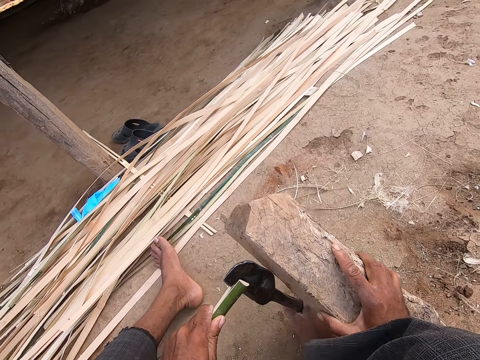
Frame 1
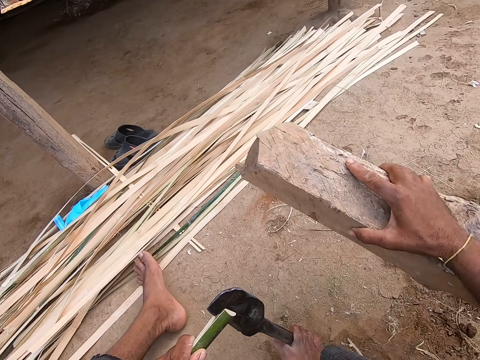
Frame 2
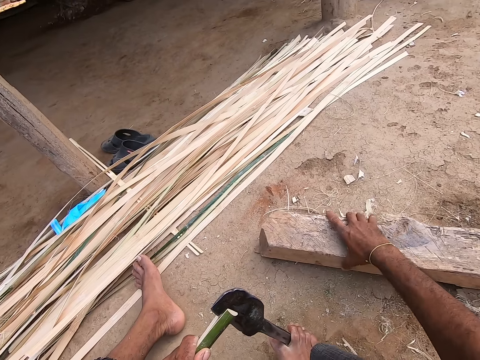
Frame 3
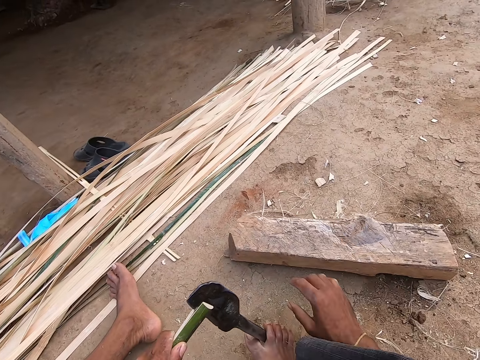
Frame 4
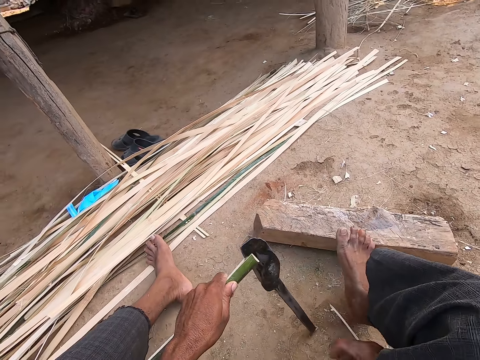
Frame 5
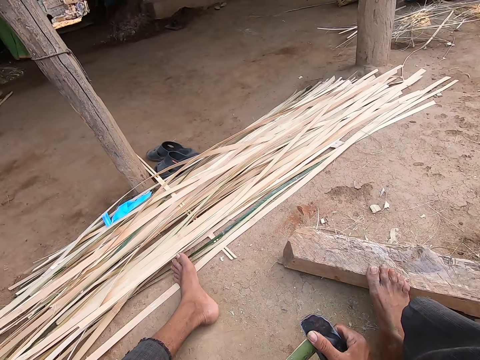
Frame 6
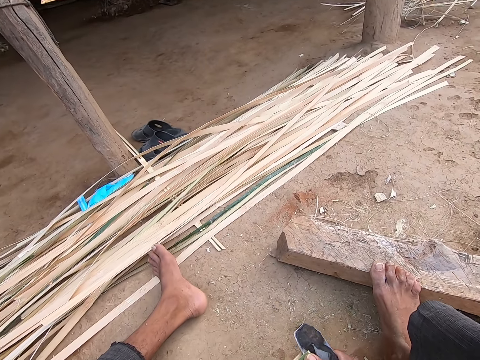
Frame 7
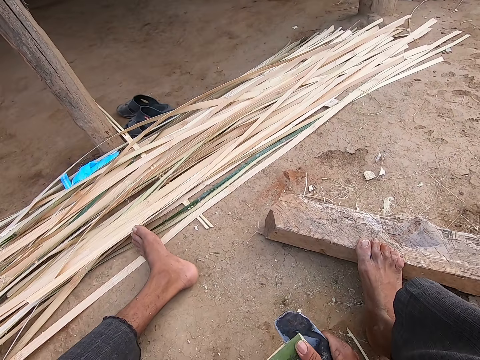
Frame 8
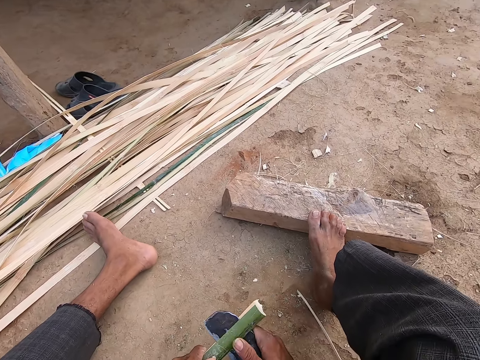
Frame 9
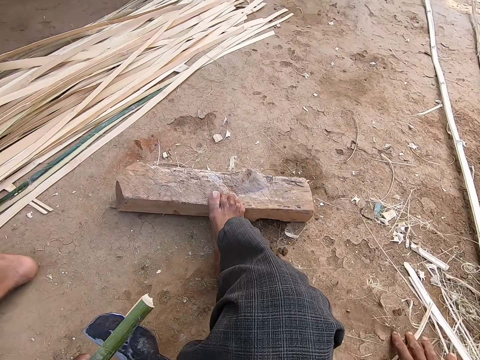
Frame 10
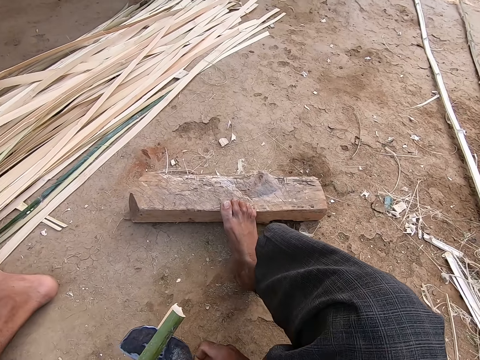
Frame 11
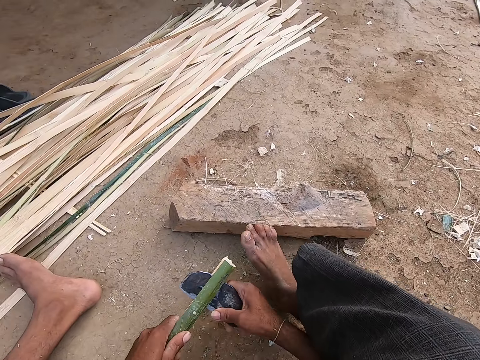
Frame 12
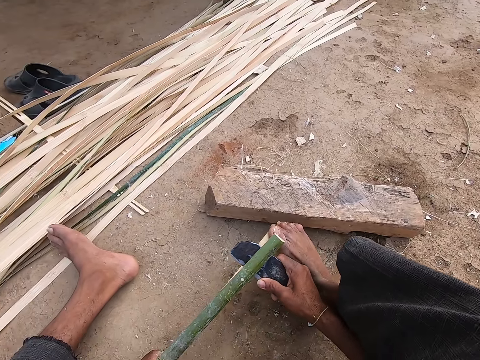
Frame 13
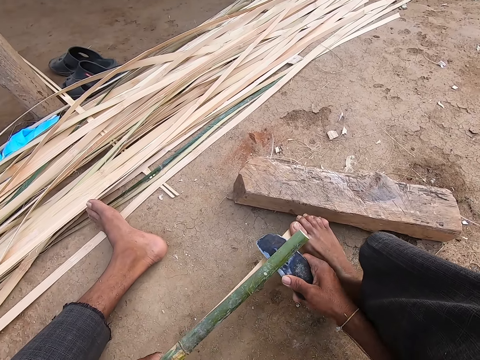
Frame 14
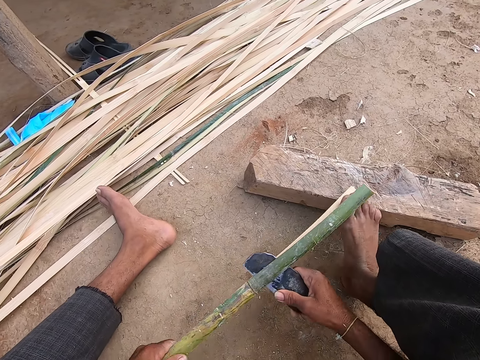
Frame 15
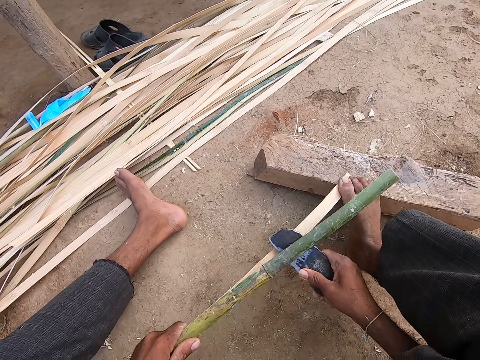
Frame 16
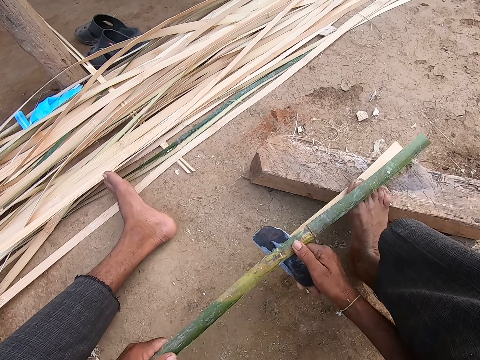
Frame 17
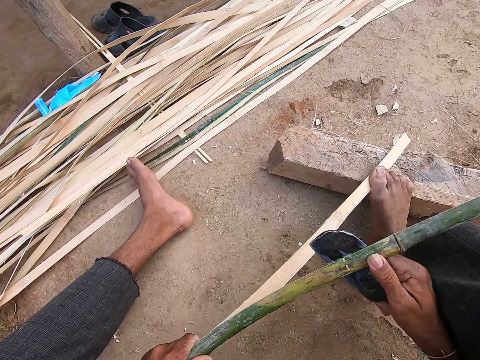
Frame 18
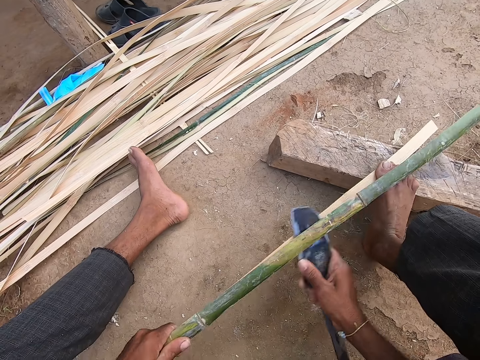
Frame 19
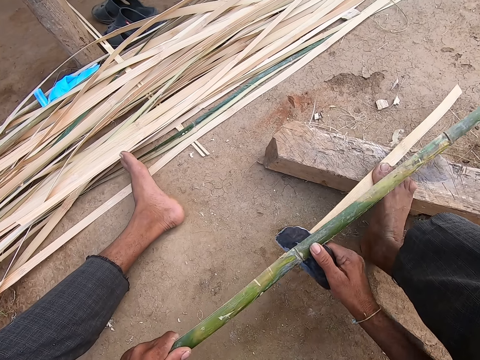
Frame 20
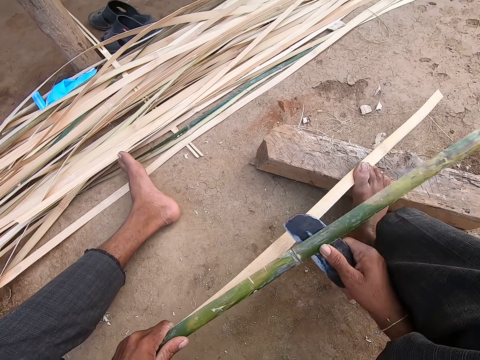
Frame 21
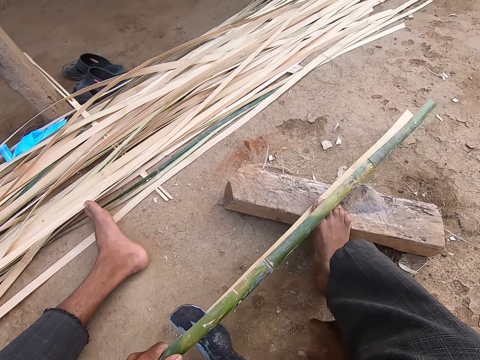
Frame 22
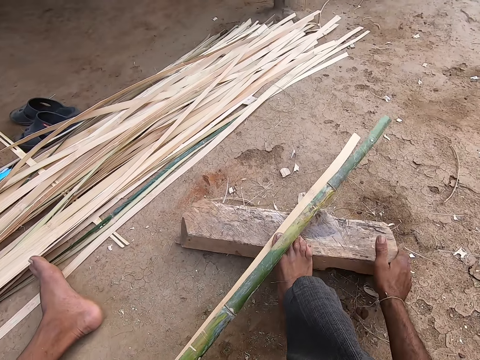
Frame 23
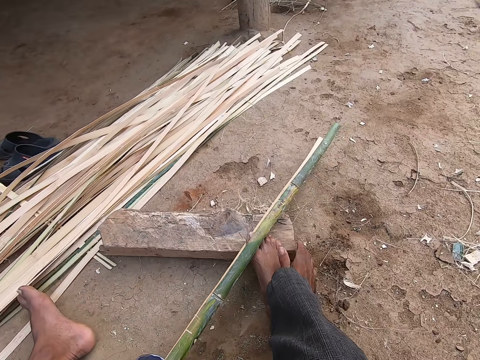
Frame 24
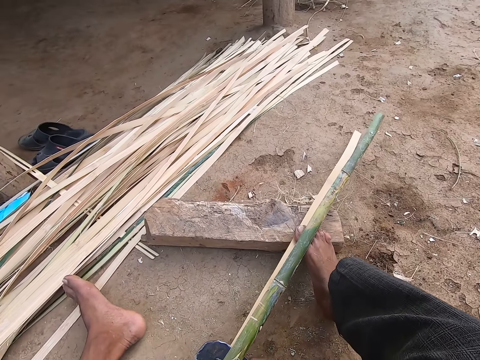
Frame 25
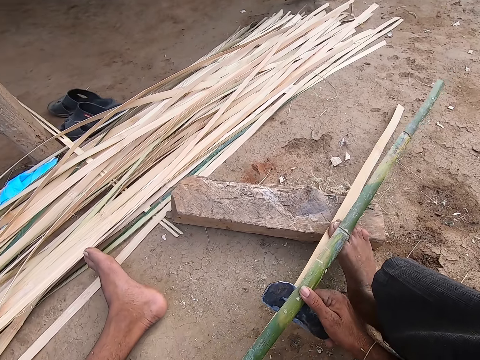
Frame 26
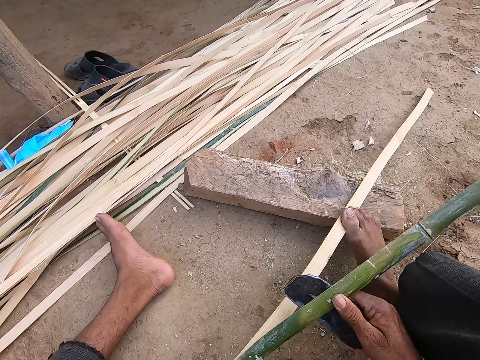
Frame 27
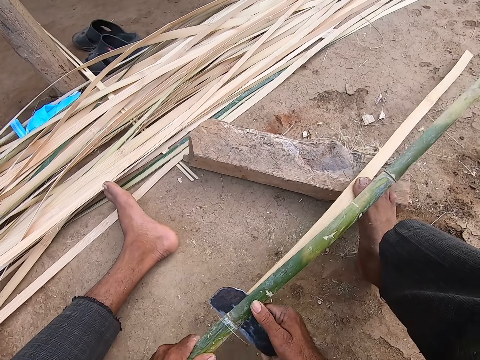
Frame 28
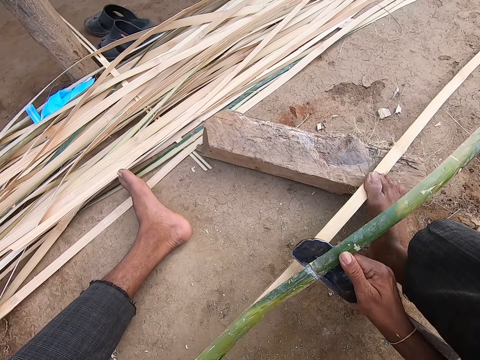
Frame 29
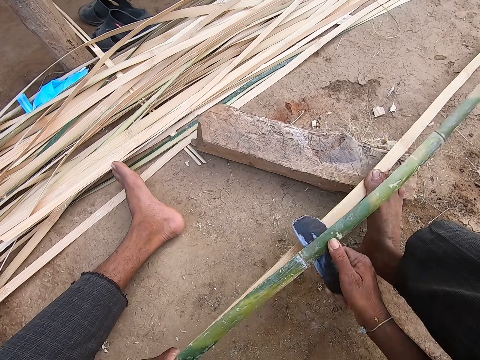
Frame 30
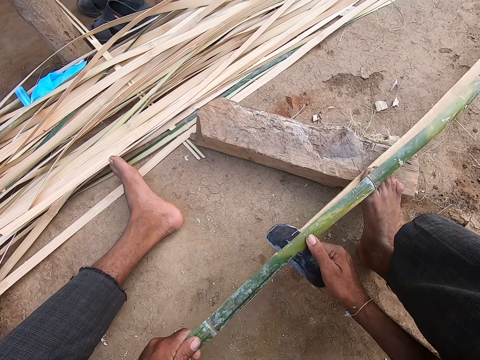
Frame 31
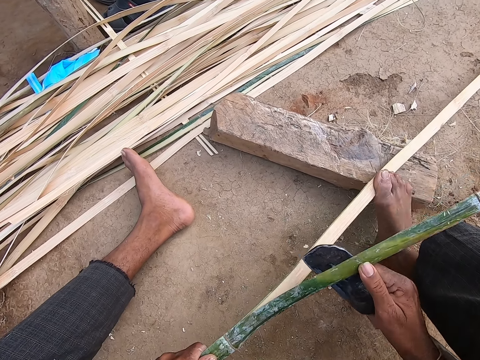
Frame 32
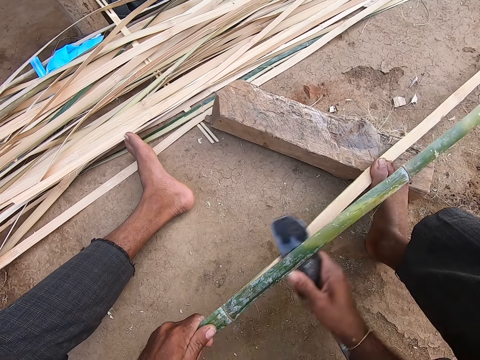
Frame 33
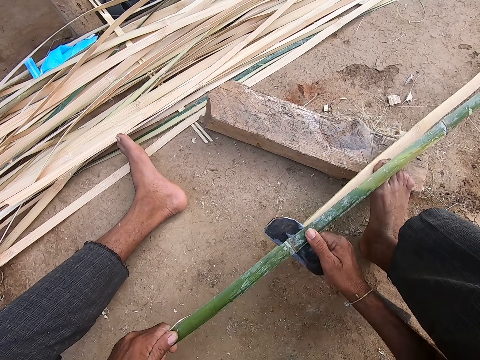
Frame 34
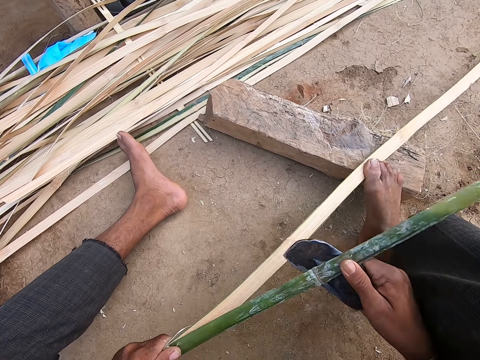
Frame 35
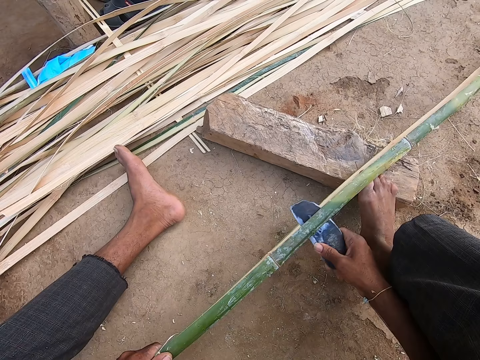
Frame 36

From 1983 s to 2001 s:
The camera wearer drops the log of wood on the ground with his right hand. He holds the knife or sickle. He strips the bamboo cane with the sickle in his right hand. He moves offcuts on the ground with his right hand. He strips the bamboo cane with the sickle in his right hand. He moves the log of wood on the ground with his right hand. He strips the bamboo cane with the sickle in his right hand.

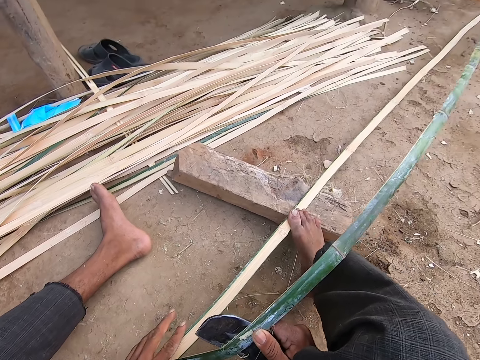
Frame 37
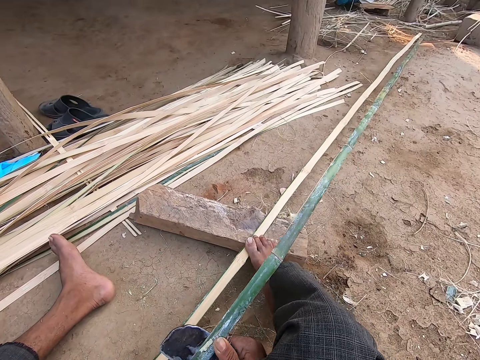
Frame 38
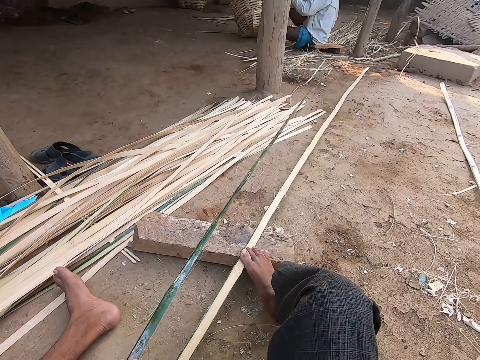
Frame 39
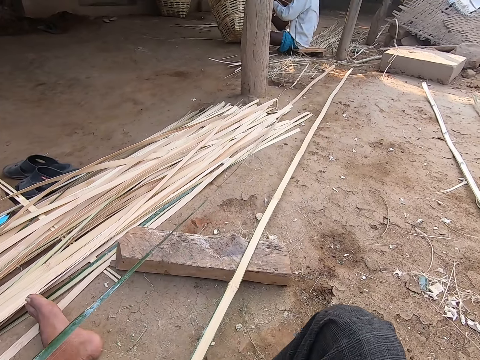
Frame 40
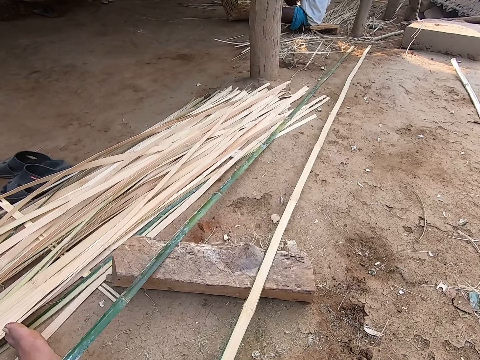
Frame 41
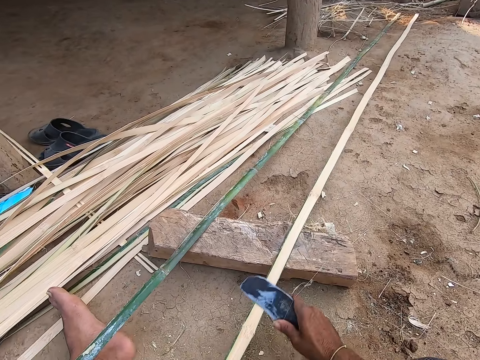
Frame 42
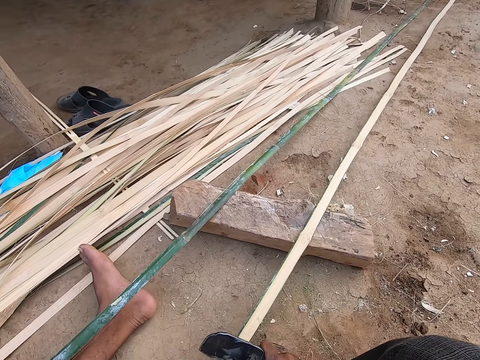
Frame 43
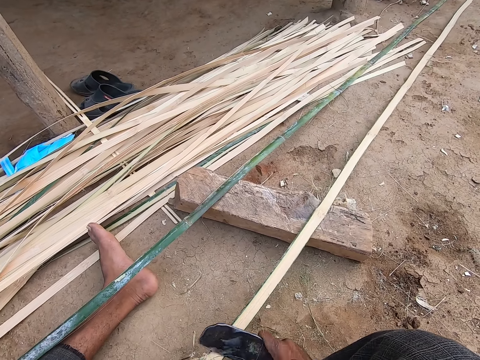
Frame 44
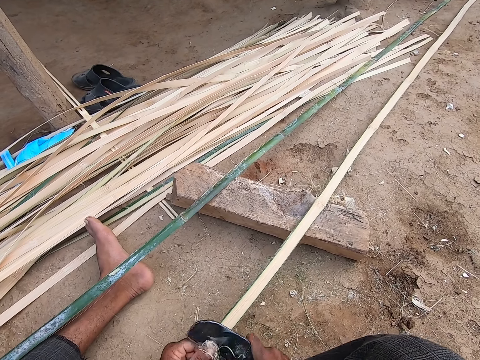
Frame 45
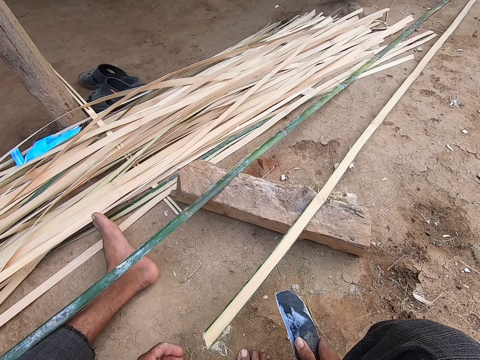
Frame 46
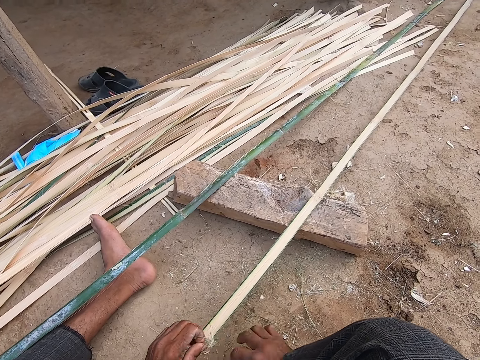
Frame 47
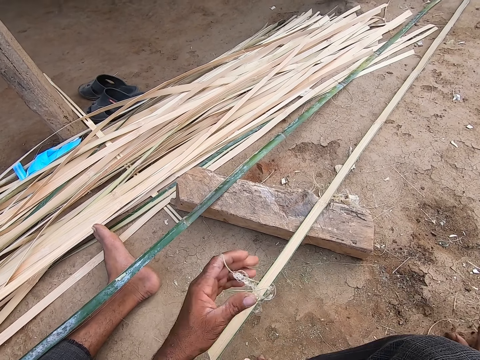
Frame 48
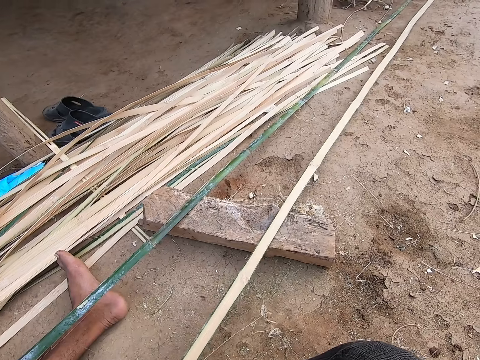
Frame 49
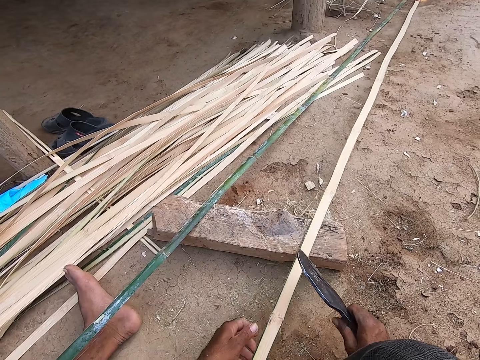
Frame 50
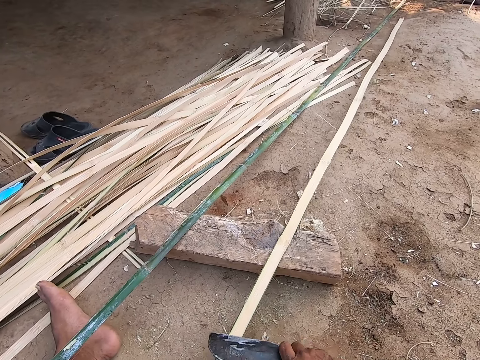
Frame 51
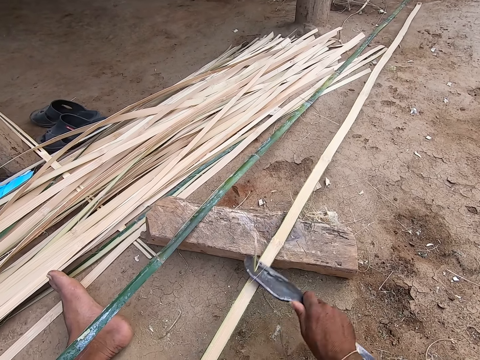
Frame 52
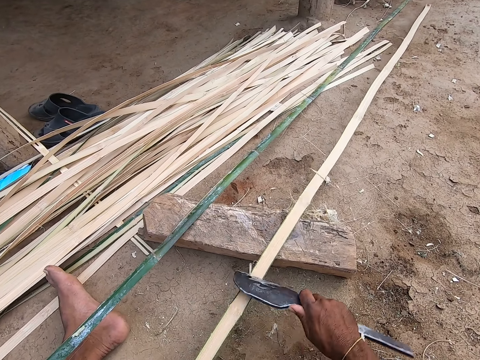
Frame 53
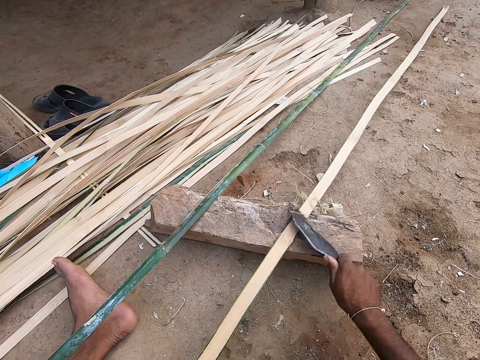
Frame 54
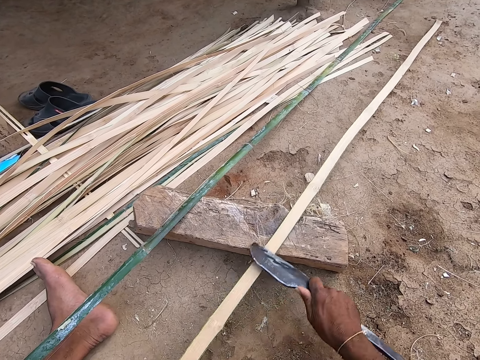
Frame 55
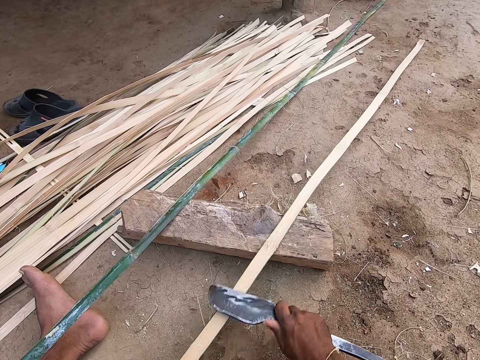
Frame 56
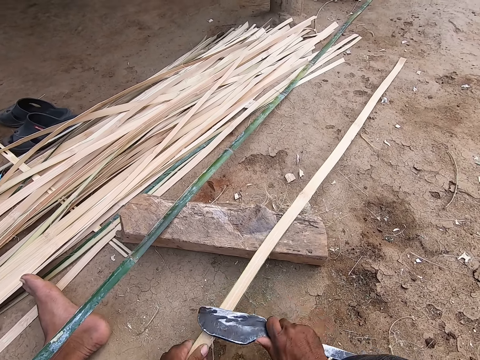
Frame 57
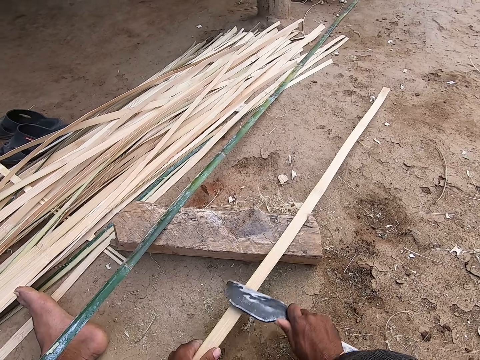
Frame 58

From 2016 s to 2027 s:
The camera wearer drops the bamboo cane or reed on the ground with his left hand. He moves the piece of reed with his left hand. He strips the bamboo cane with the sickle in his right hand. He picks the strips from the reed with his left hand. He drops the offcut on the ground with his left hand. He strips the bamboo cane with the sickle in his right hand.
